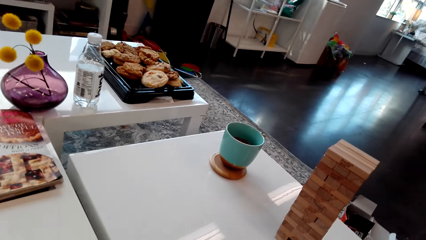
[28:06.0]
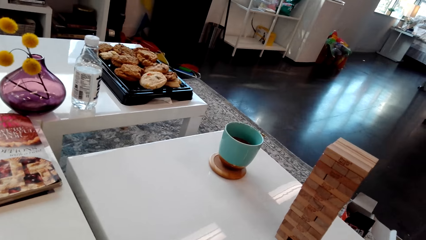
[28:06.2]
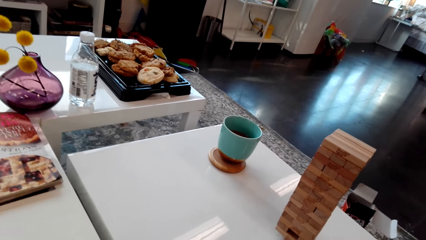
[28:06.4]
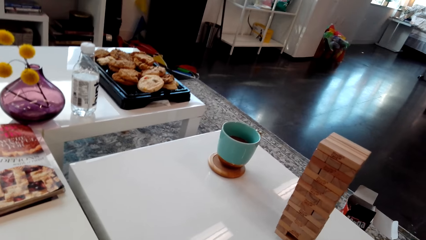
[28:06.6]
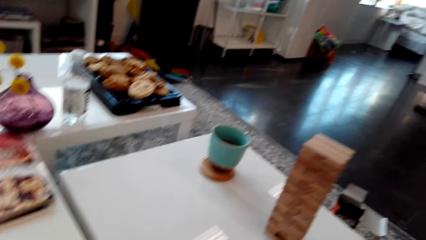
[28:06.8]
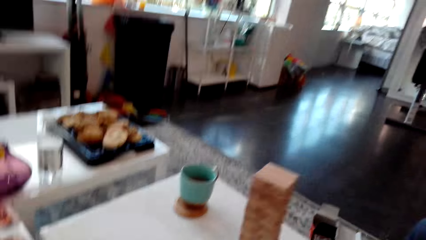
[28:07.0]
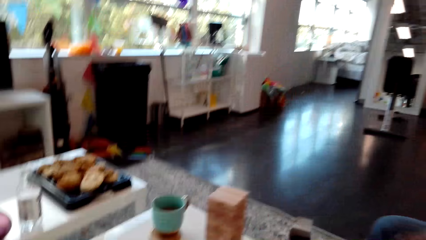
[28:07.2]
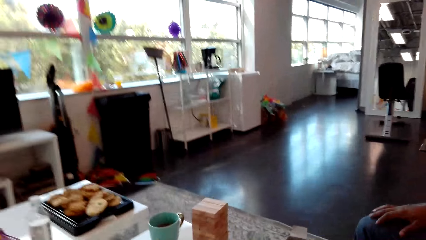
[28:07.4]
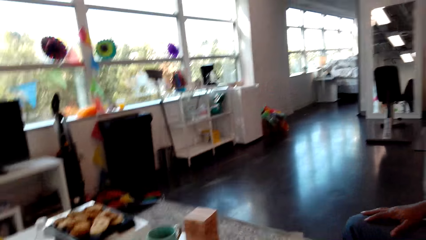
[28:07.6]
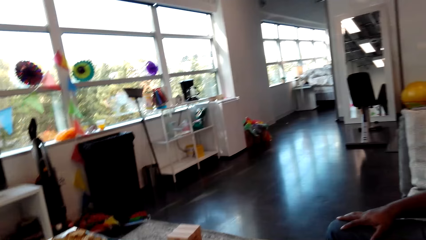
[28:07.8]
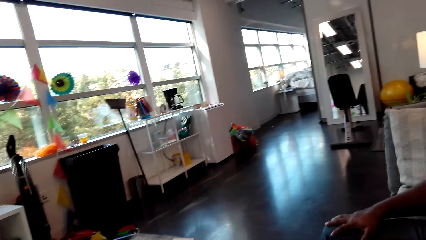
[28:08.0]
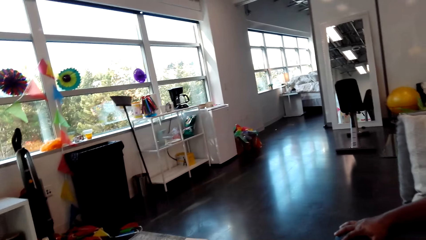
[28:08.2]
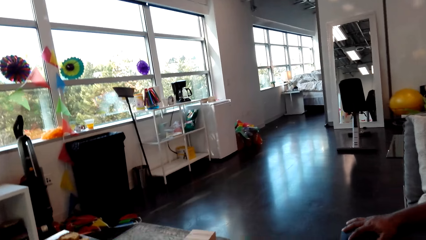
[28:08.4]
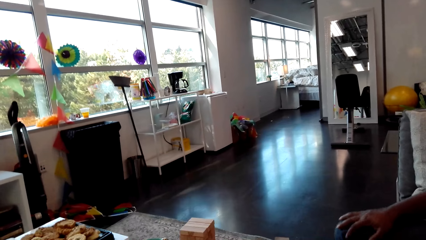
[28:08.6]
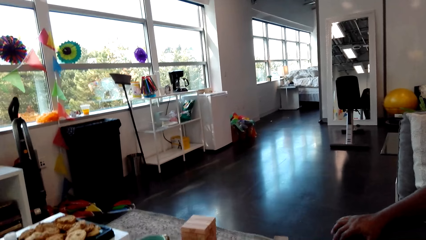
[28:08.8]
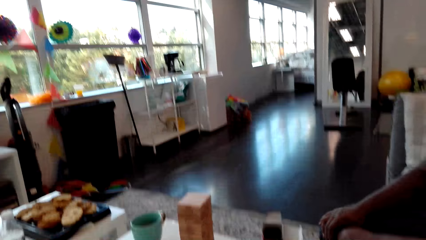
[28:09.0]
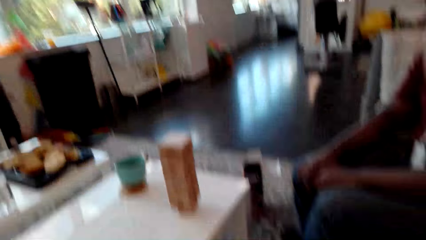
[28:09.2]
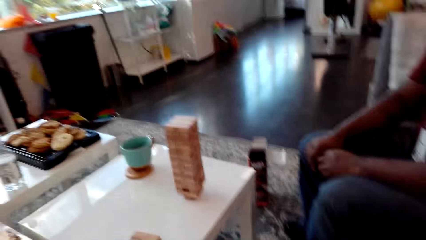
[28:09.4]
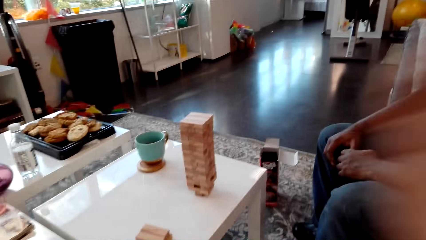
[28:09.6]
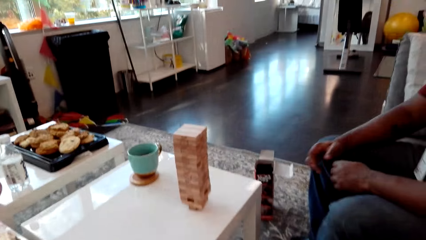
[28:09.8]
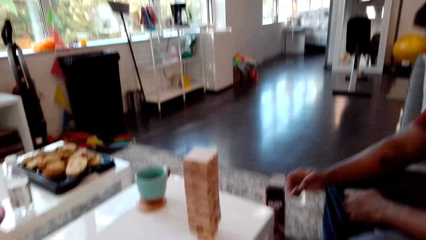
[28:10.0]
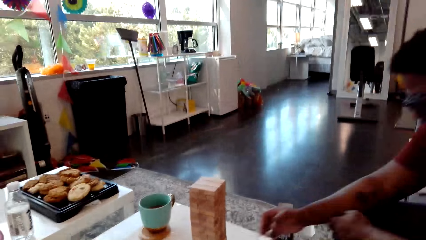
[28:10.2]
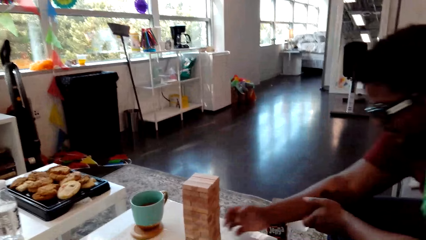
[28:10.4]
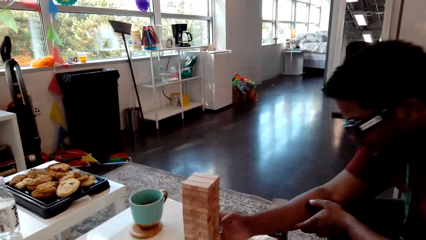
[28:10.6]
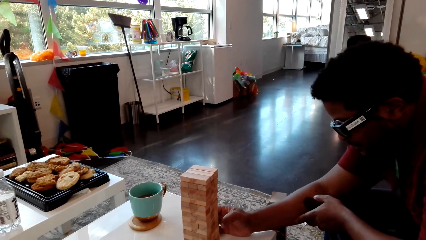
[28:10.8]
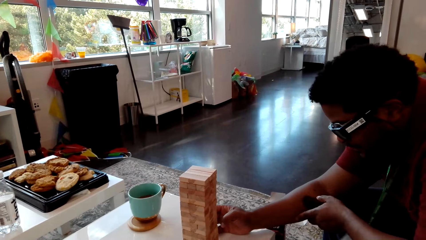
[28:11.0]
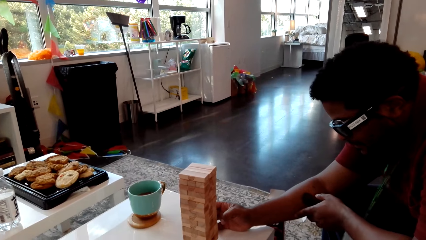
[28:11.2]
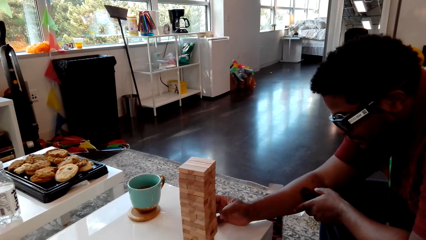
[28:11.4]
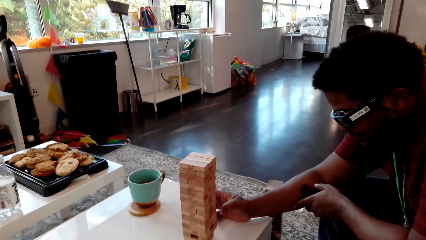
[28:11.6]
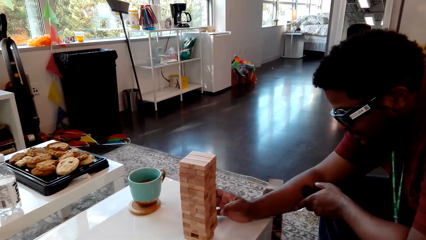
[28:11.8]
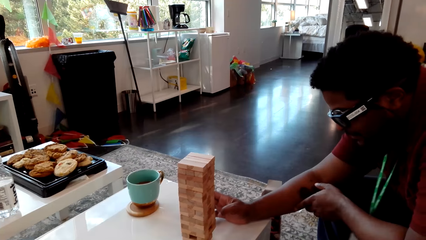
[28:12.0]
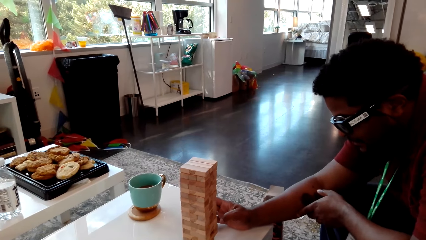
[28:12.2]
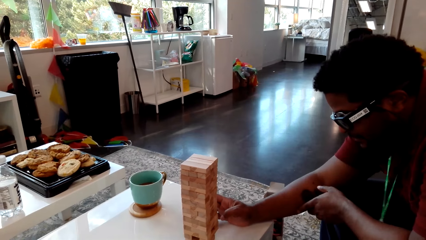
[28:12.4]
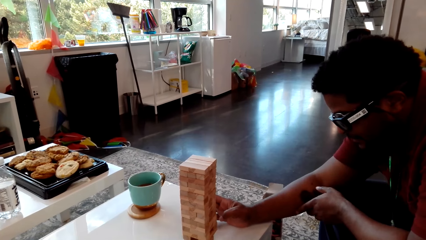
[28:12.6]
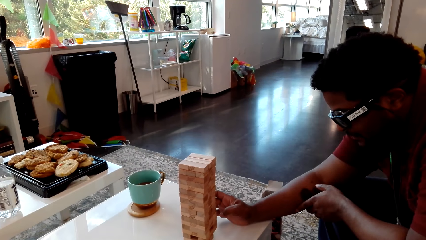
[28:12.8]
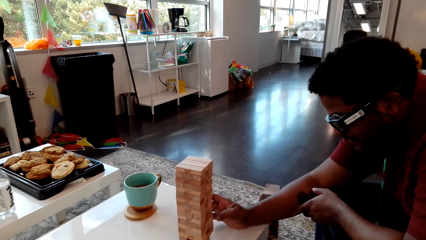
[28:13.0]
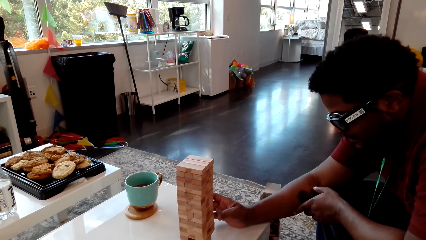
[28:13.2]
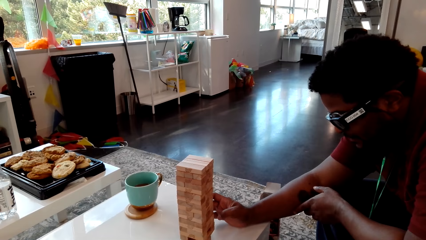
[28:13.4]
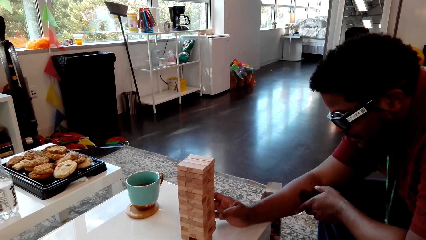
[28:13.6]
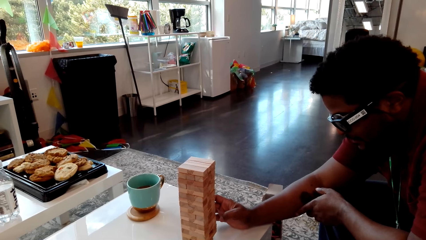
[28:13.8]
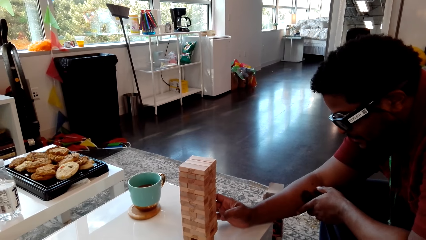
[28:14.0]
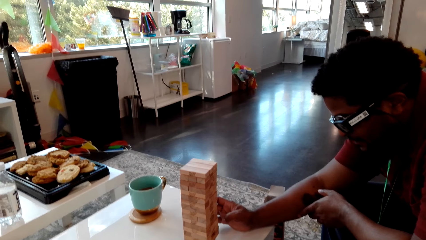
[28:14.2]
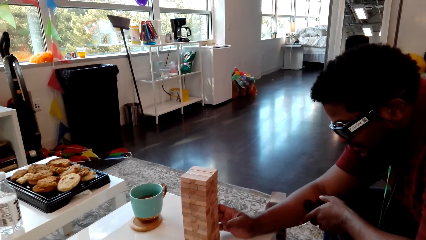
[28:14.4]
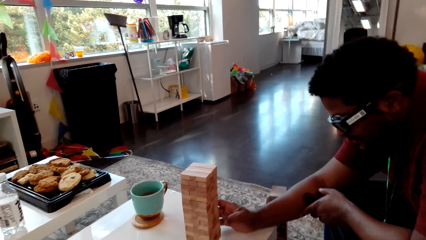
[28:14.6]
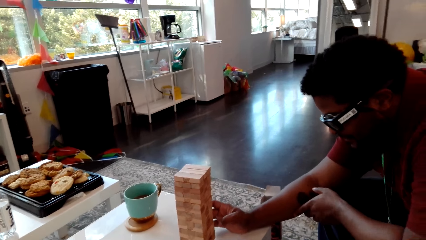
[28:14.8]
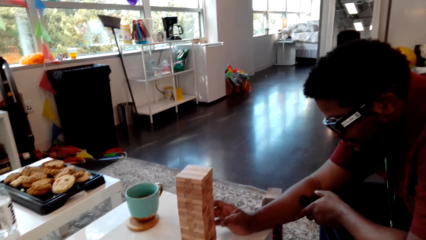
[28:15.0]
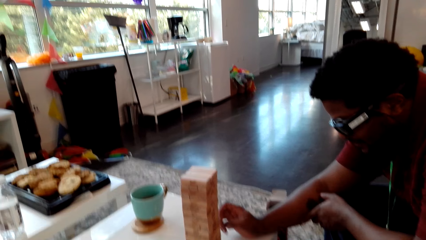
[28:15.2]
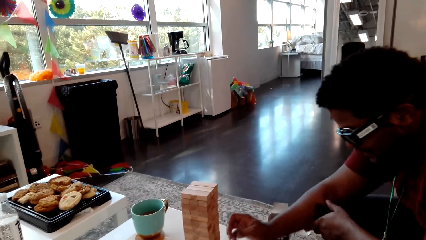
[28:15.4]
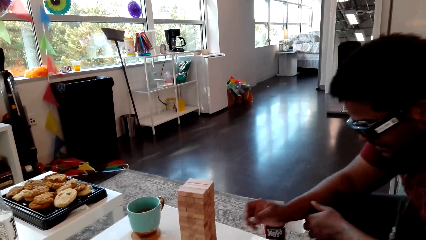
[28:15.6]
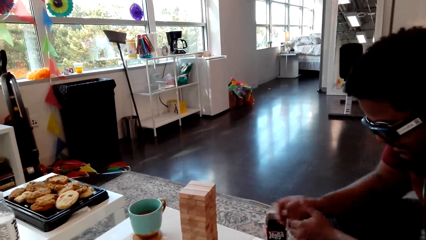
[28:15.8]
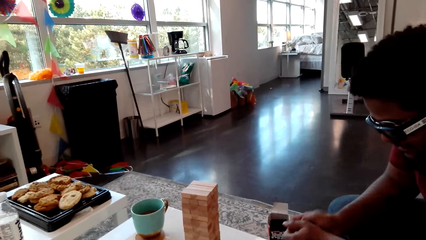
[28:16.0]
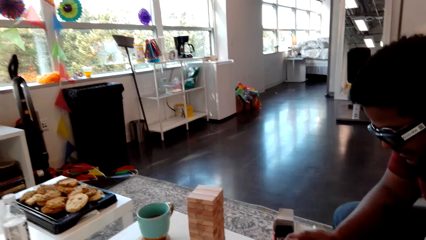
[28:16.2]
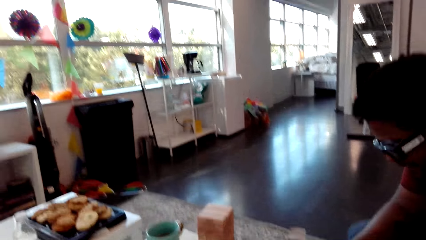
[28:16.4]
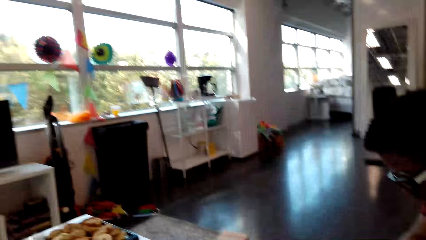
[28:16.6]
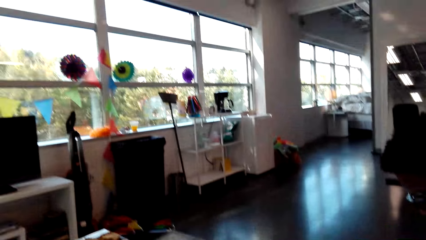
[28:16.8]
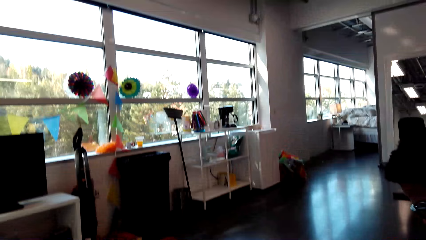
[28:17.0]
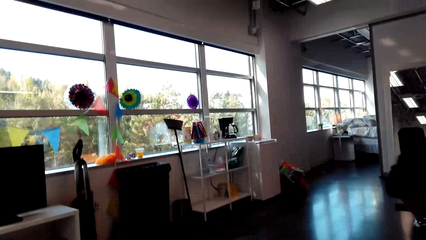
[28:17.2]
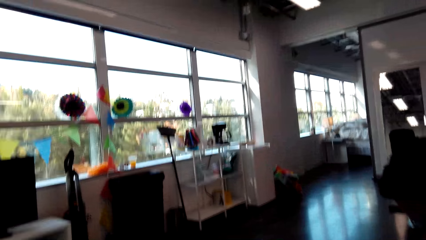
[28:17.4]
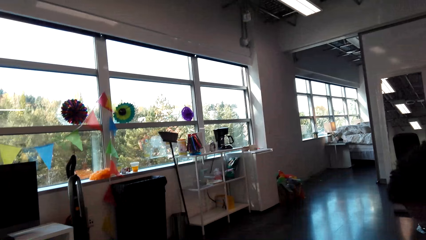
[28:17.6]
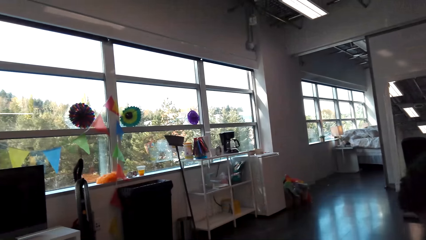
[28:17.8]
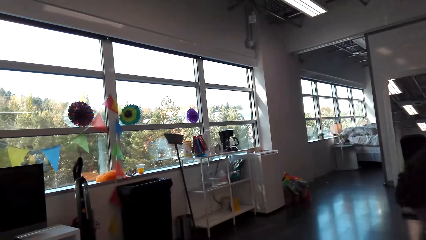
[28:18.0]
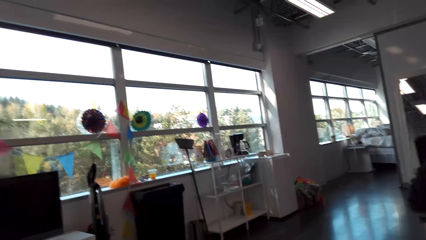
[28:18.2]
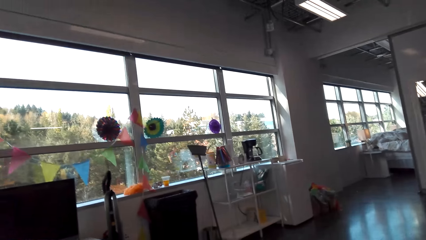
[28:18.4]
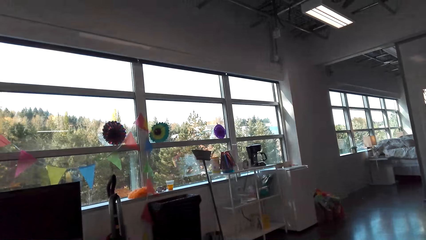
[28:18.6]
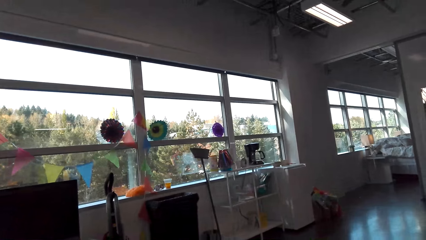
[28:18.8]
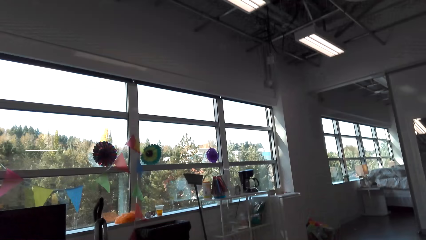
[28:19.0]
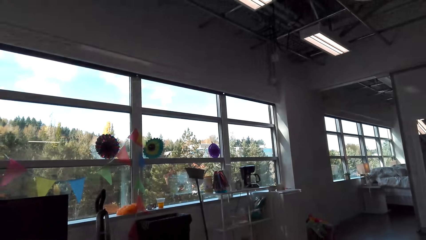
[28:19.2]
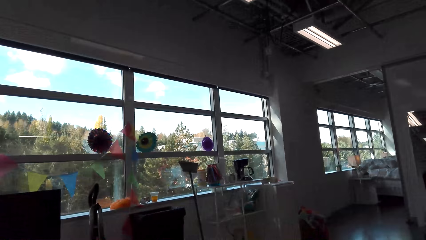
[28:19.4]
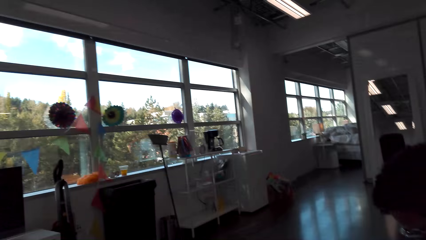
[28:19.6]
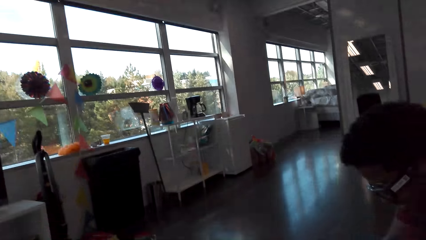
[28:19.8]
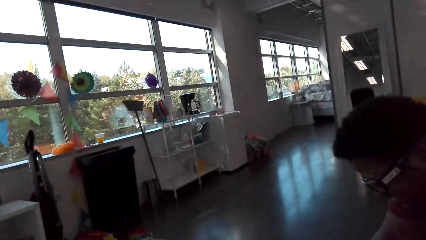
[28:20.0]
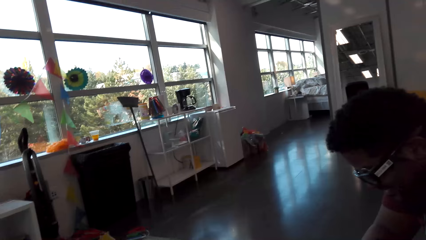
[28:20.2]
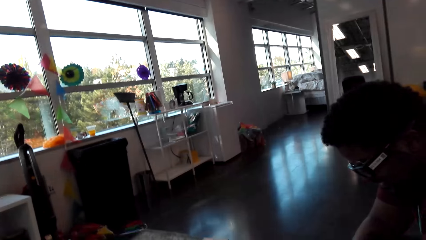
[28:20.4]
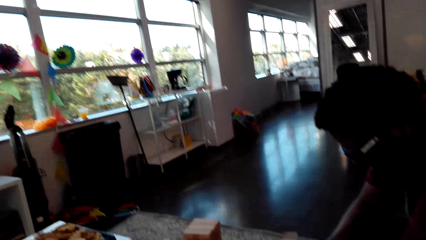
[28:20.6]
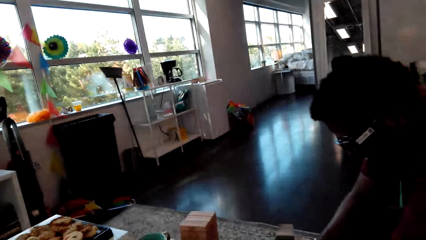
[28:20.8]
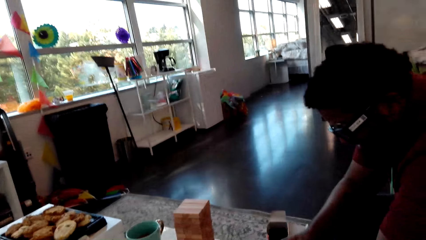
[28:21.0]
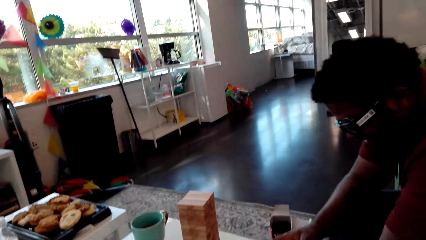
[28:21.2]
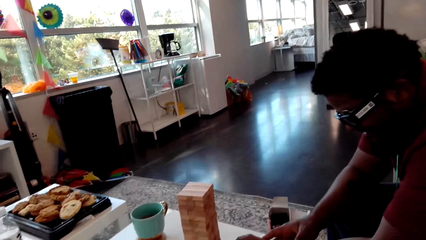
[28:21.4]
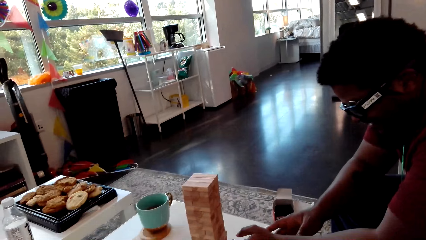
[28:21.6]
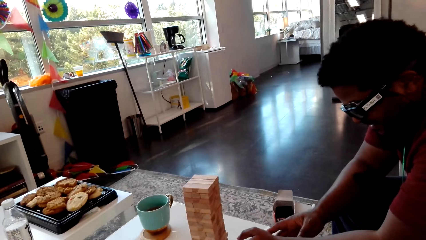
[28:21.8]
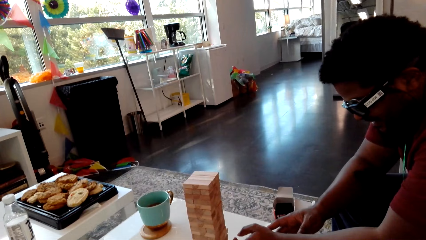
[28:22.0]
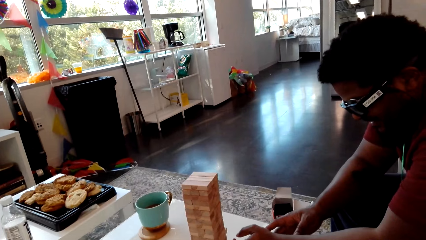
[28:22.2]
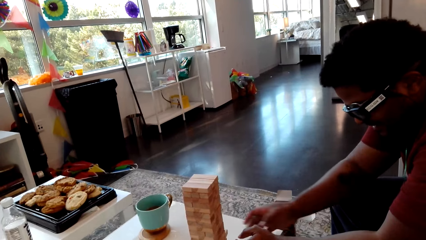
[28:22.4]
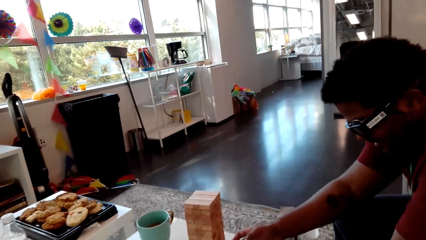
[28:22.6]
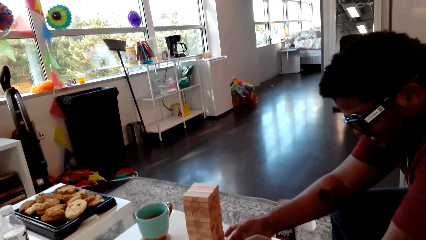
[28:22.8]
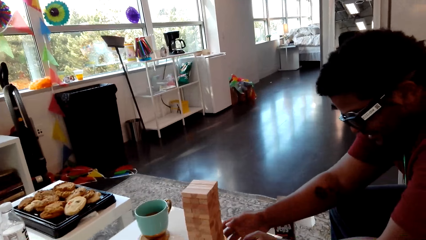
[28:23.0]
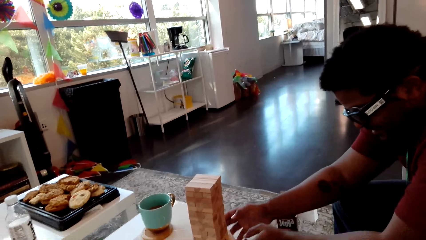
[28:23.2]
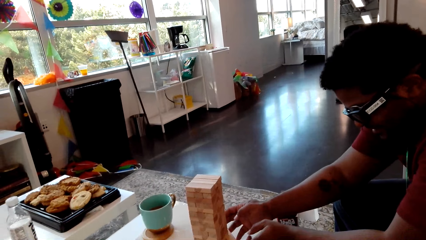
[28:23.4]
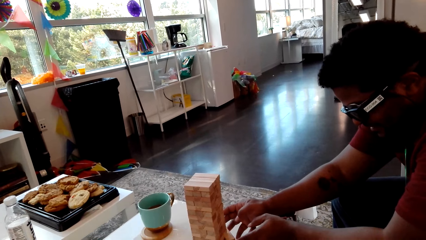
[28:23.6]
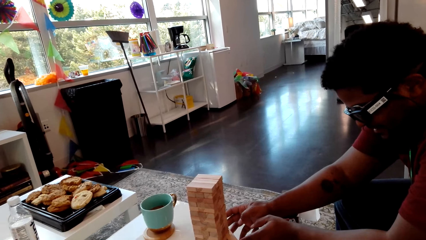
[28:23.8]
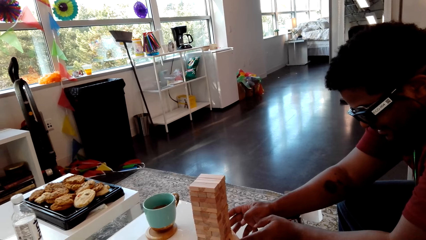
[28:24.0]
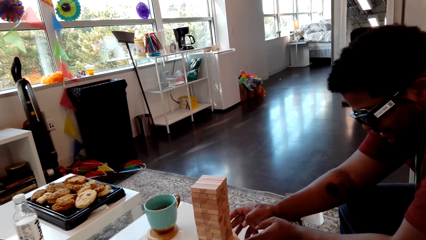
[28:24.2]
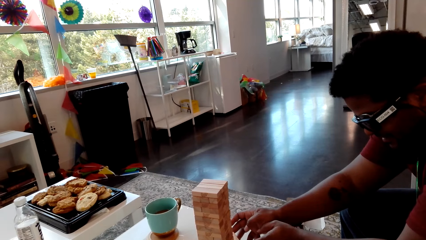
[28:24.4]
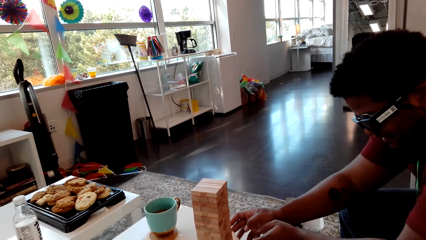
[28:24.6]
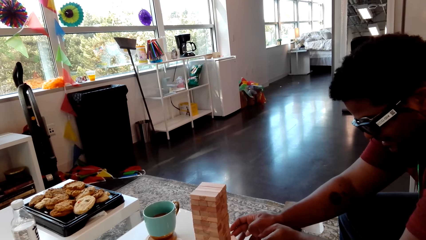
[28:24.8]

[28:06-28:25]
A person removes a piece of wood from the stack of blocks of wood. The person touches the giant tumbling blocks.
